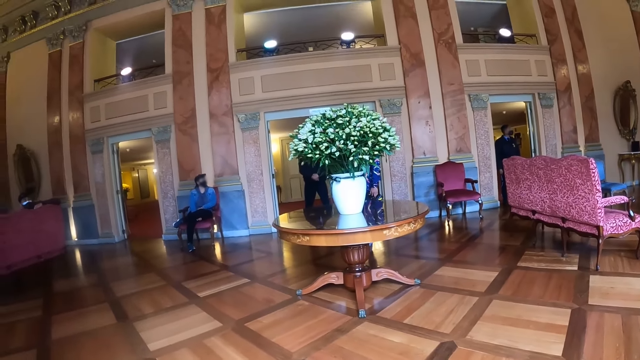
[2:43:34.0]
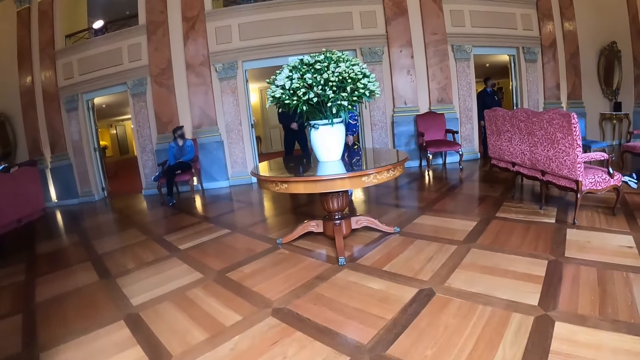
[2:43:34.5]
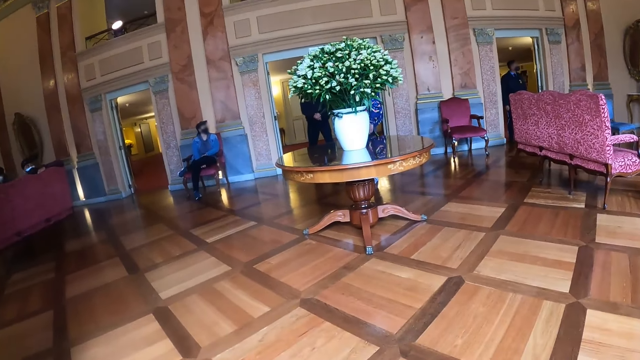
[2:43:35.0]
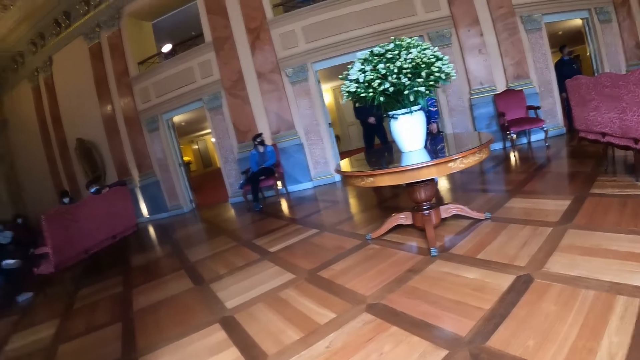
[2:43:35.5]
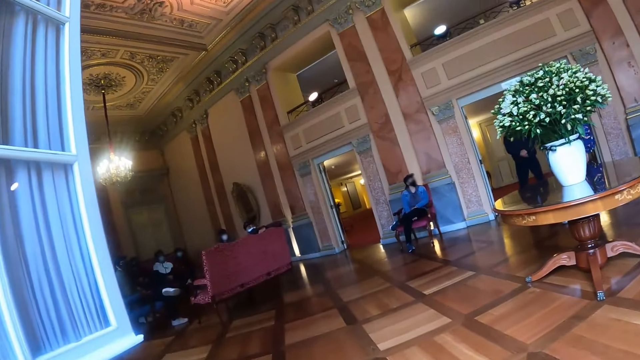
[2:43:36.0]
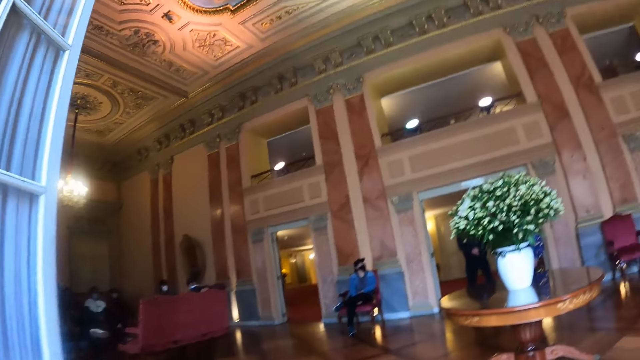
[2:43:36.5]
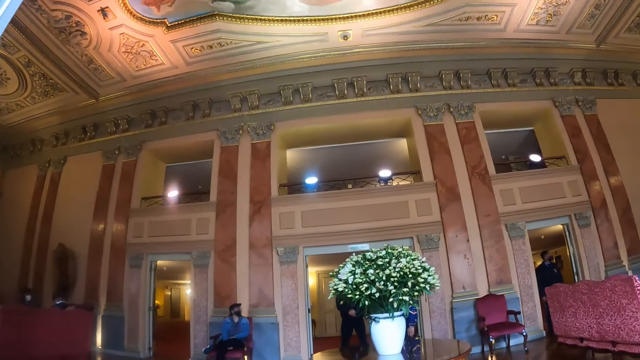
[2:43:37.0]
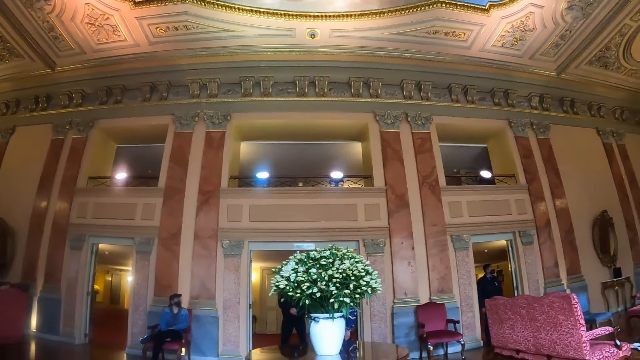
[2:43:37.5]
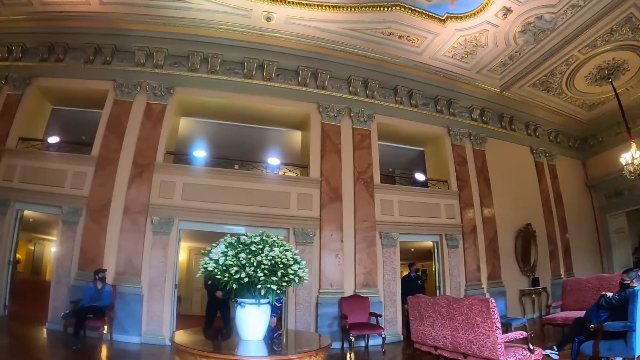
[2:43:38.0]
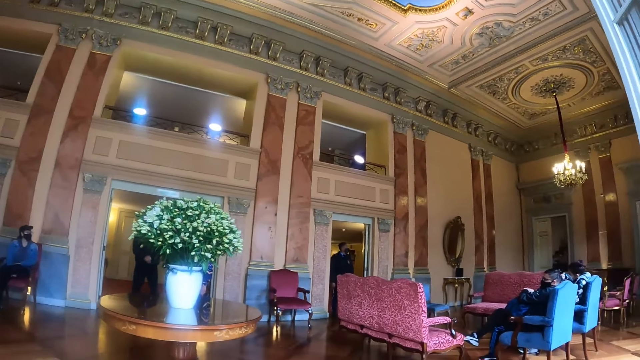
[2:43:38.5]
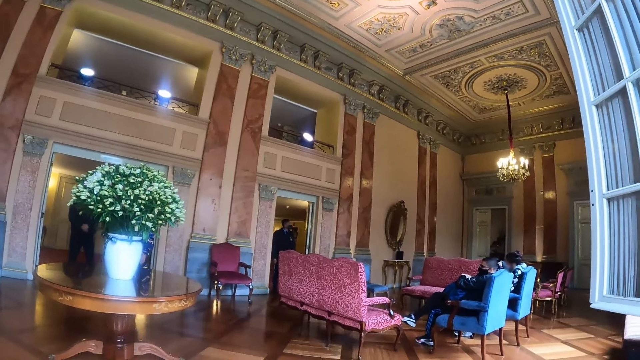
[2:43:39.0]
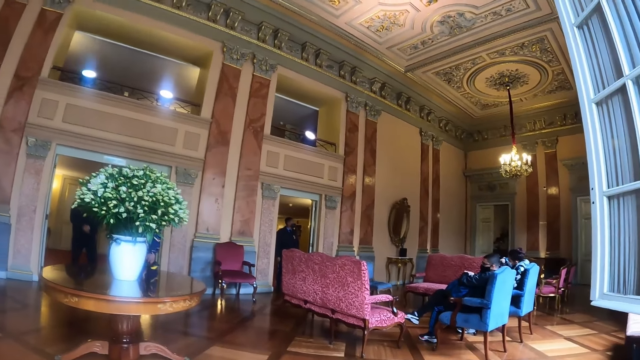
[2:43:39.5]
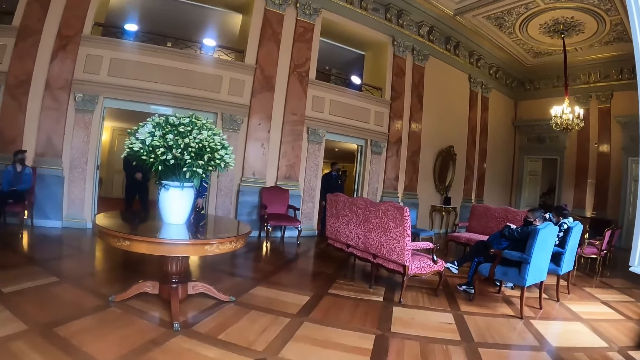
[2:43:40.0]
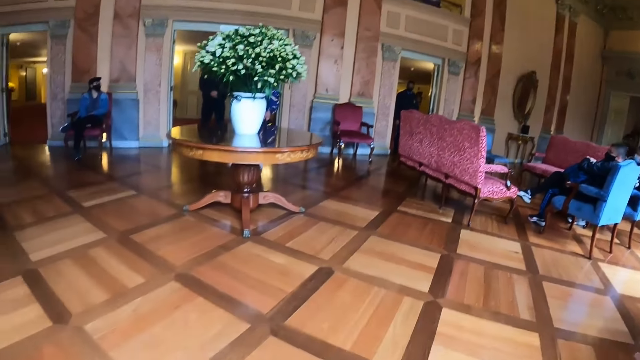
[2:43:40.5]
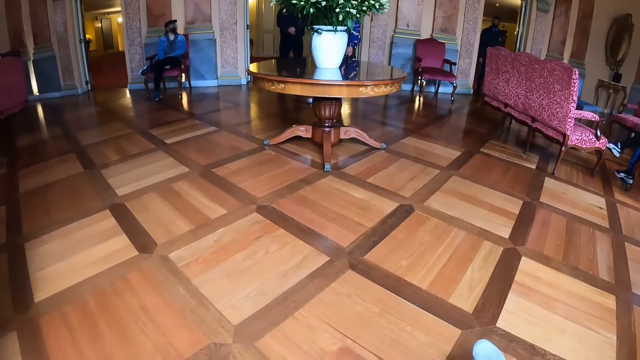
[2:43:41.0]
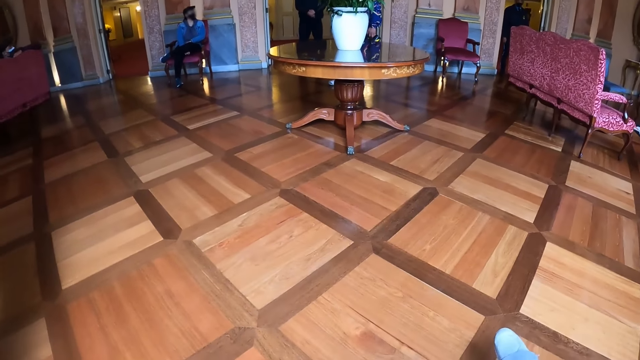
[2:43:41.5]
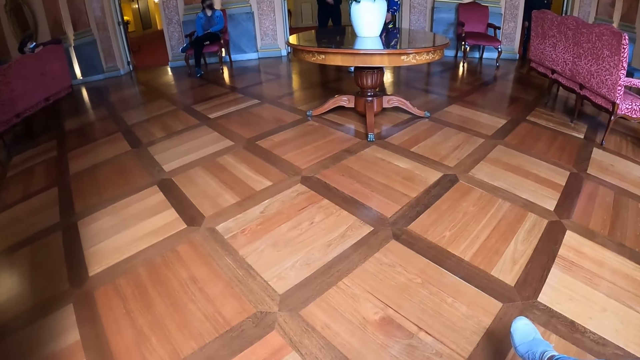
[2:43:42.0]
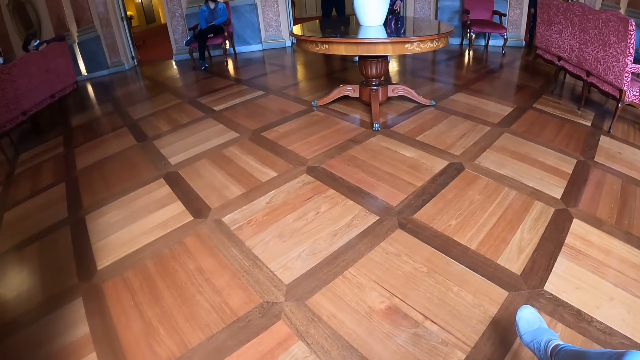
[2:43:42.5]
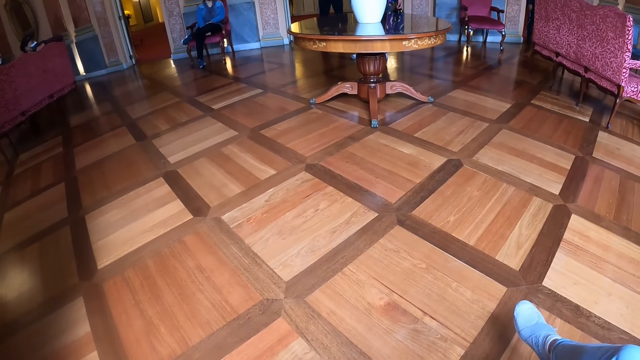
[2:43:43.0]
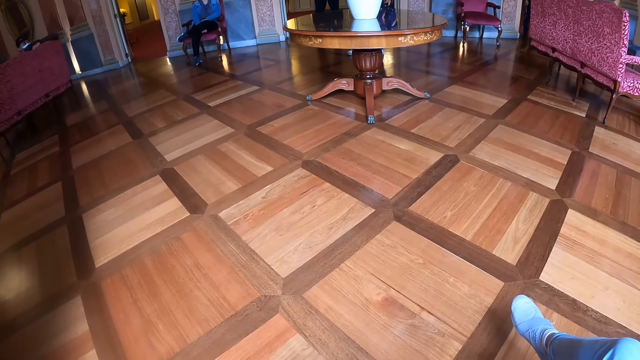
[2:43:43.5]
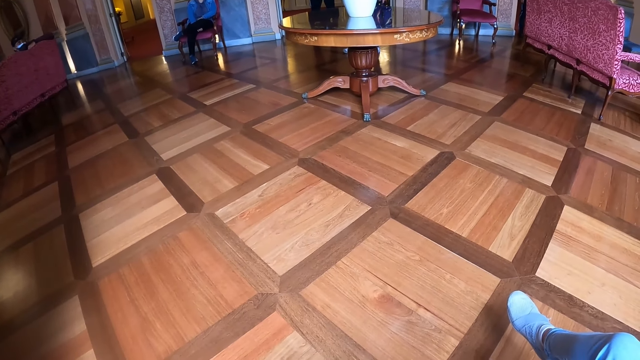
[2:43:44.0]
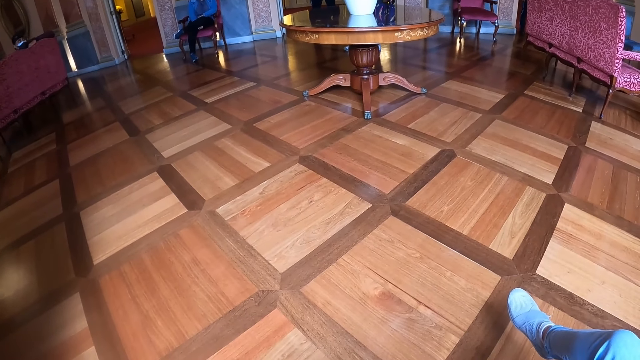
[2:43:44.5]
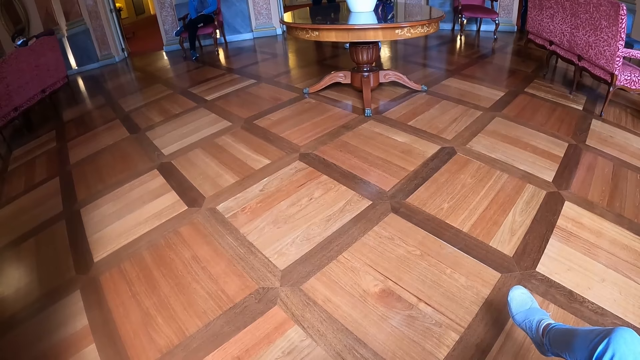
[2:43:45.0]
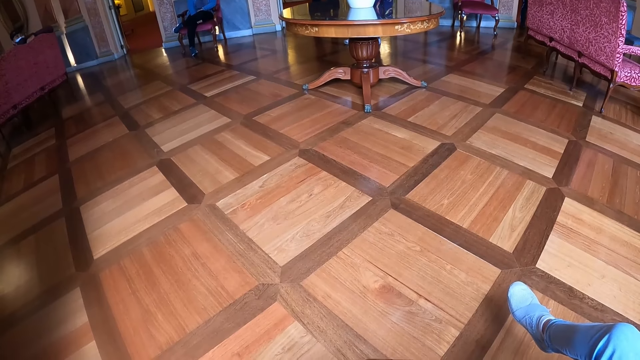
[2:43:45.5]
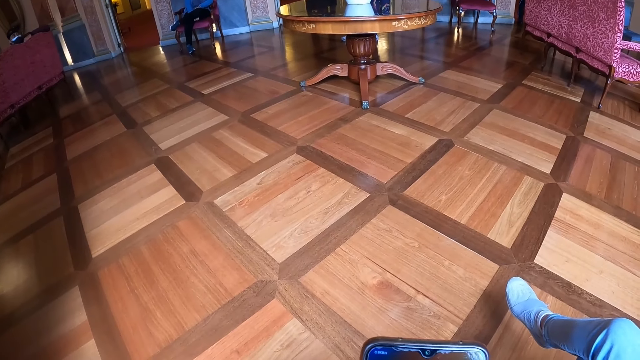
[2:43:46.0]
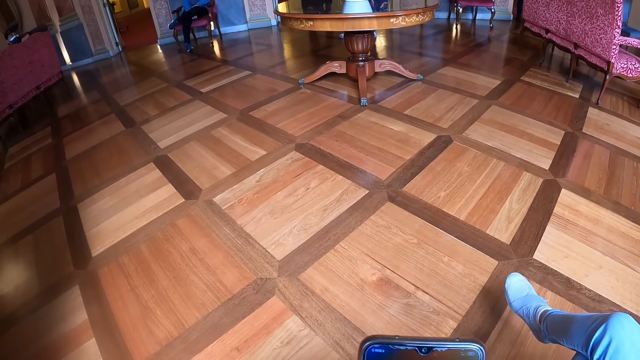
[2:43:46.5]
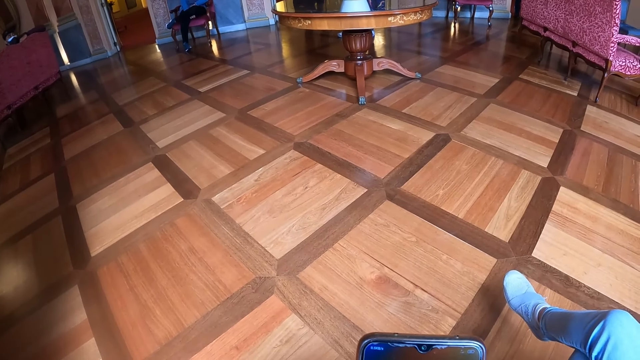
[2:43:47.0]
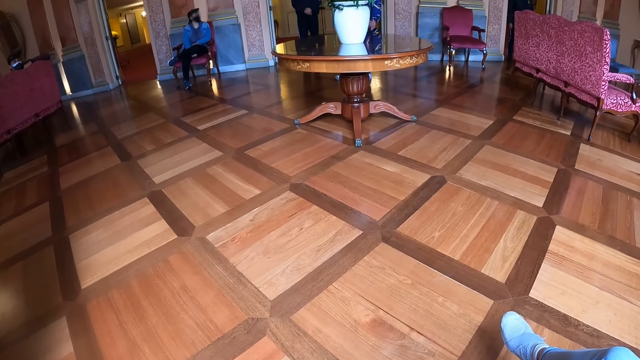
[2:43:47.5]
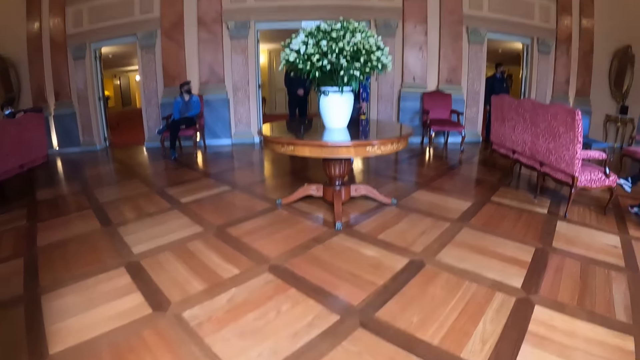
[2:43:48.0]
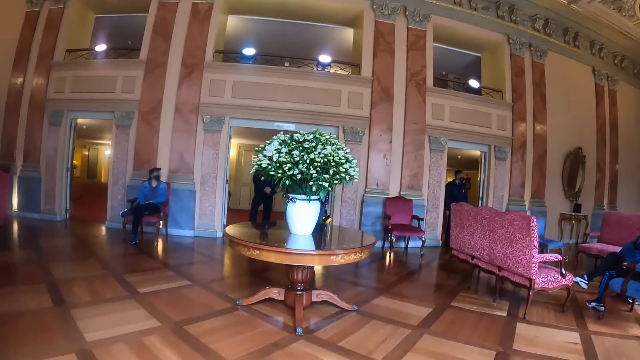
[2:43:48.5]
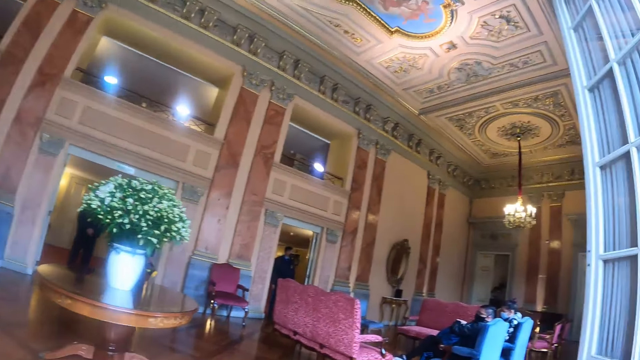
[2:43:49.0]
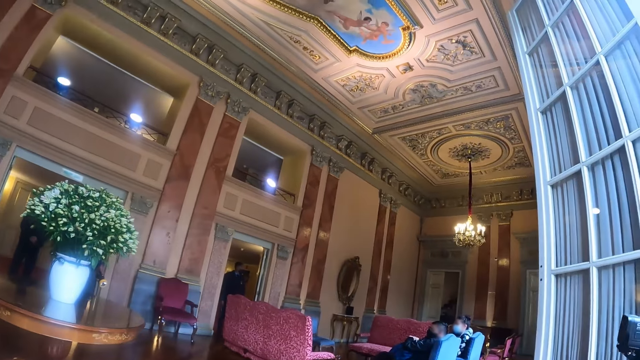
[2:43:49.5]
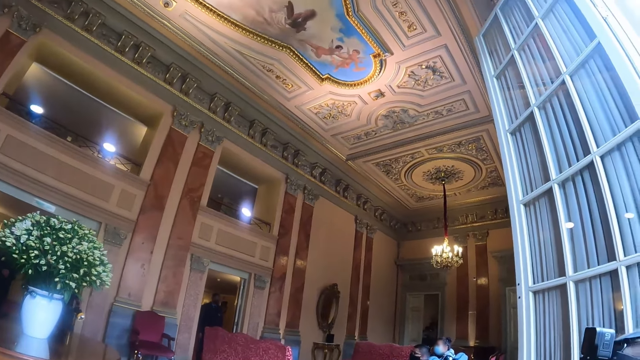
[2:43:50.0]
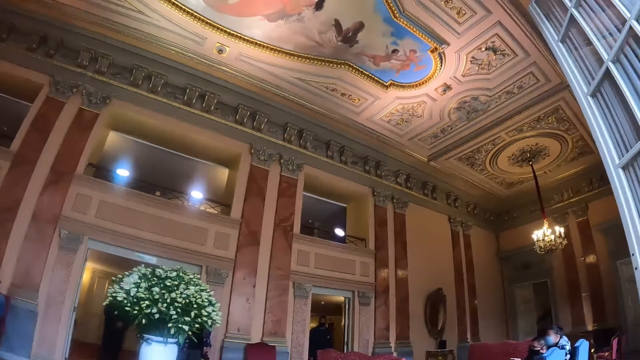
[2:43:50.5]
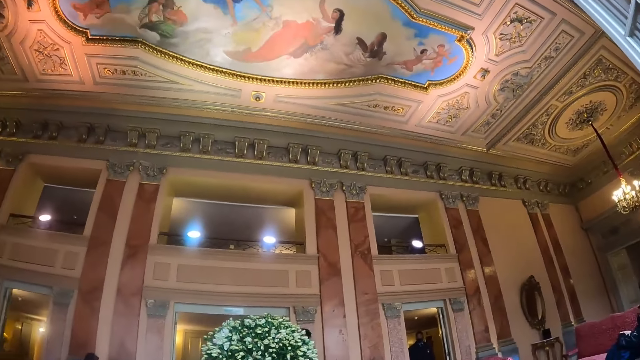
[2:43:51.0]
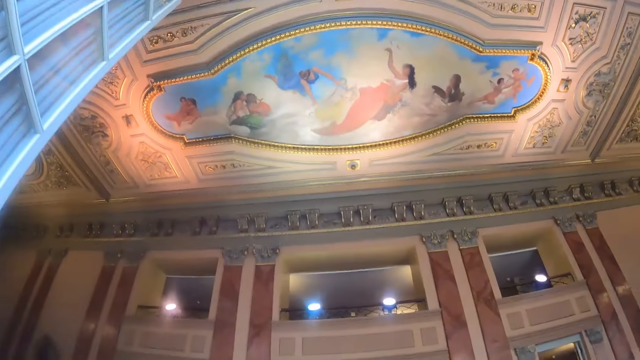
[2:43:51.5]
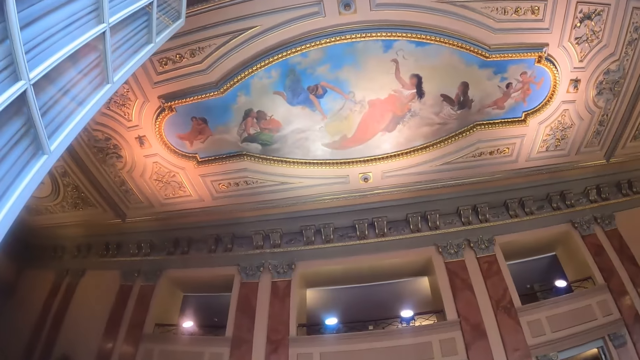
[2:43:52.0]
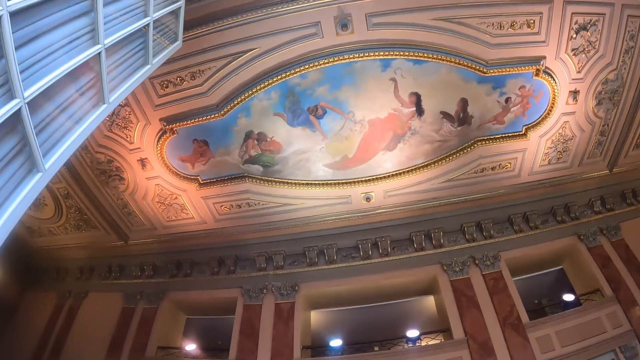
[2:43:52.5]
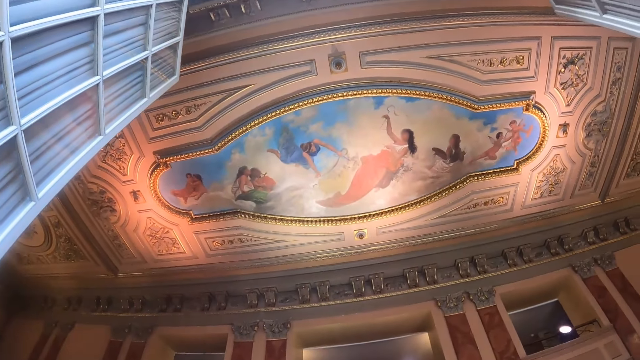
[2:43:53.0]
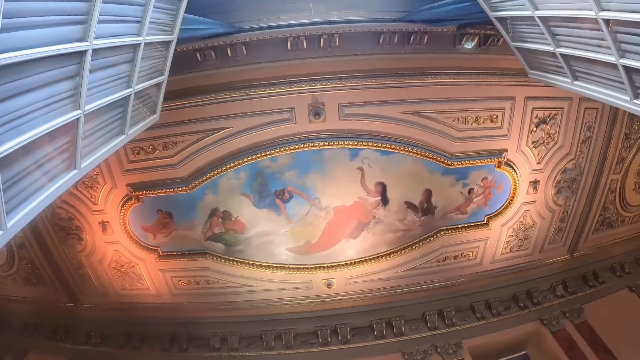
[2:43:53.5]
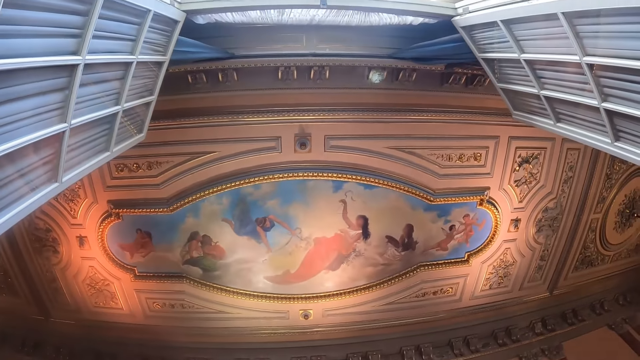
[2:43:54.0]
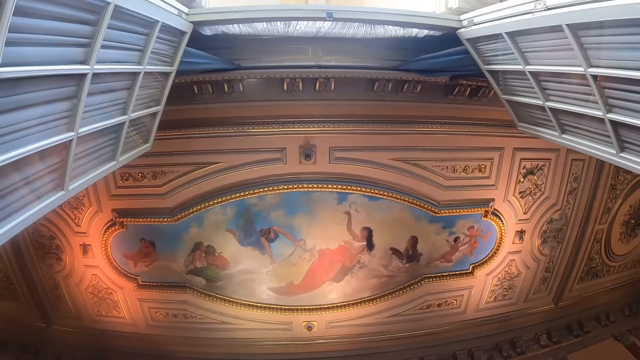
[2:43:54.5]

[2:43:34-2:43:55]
The camera wearer looks on the floor. They look around the room.
